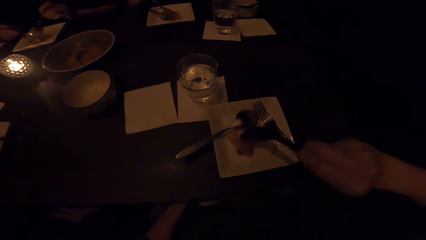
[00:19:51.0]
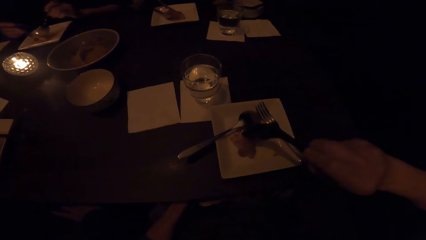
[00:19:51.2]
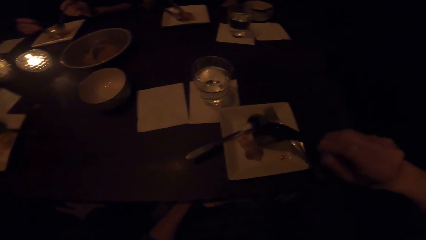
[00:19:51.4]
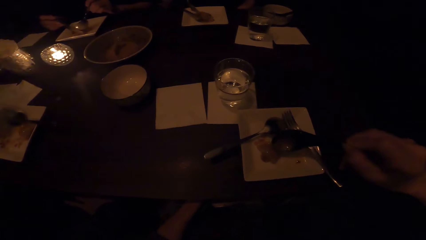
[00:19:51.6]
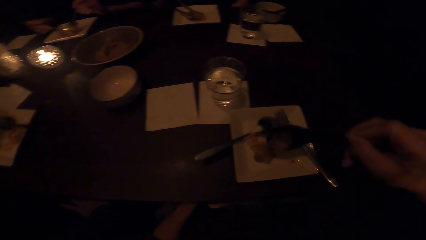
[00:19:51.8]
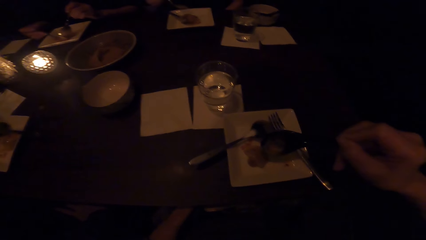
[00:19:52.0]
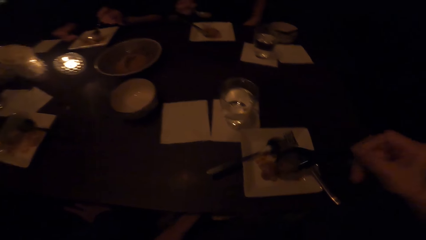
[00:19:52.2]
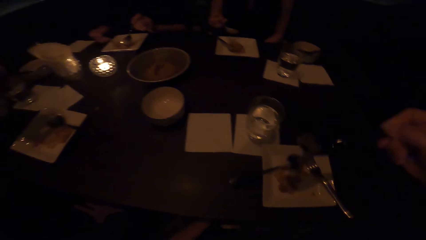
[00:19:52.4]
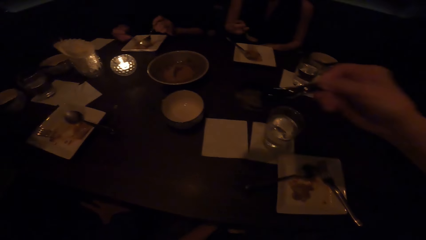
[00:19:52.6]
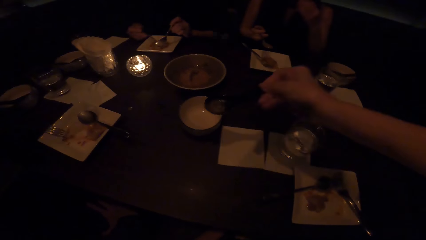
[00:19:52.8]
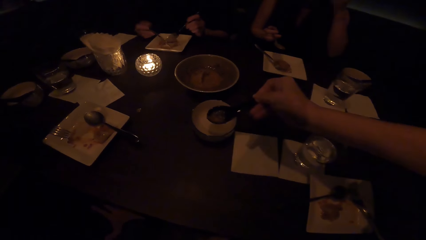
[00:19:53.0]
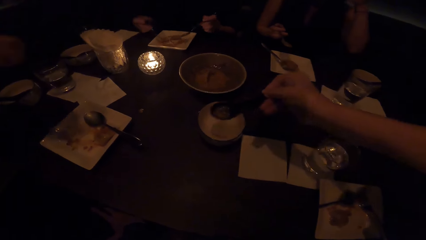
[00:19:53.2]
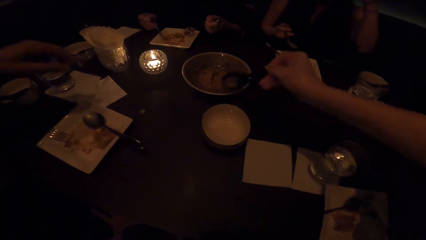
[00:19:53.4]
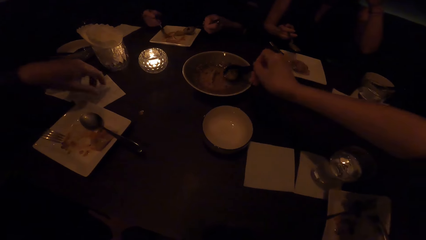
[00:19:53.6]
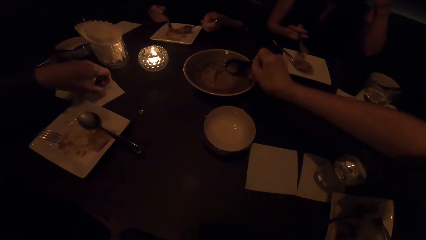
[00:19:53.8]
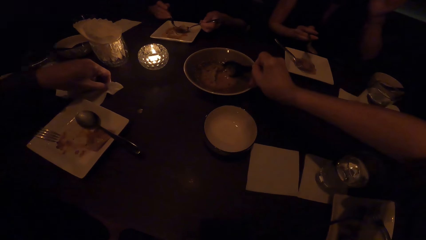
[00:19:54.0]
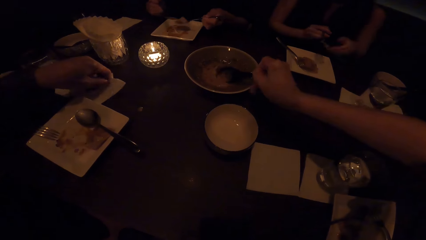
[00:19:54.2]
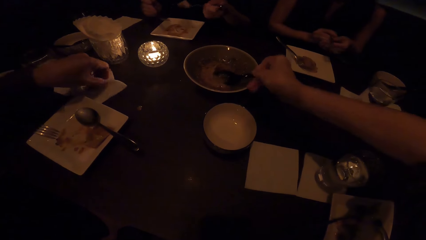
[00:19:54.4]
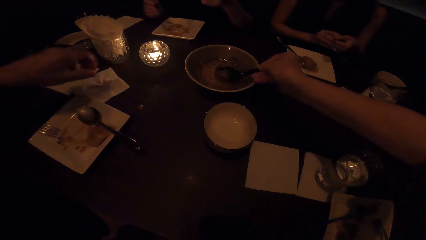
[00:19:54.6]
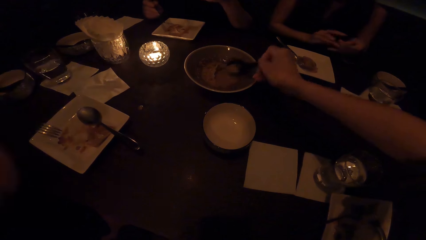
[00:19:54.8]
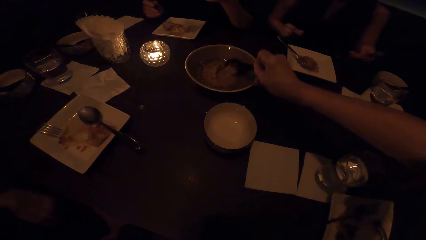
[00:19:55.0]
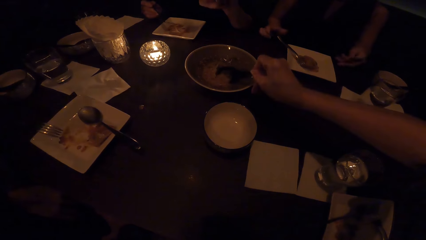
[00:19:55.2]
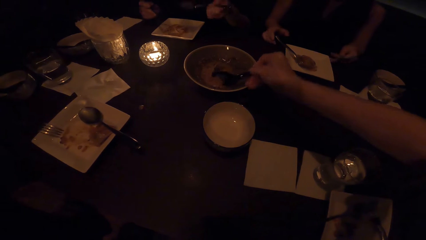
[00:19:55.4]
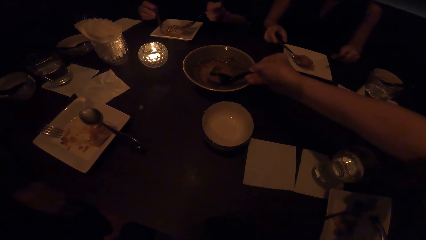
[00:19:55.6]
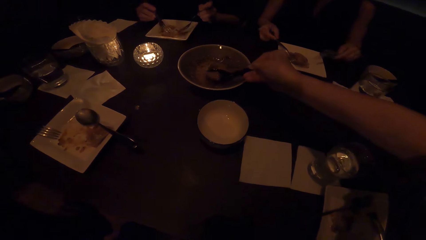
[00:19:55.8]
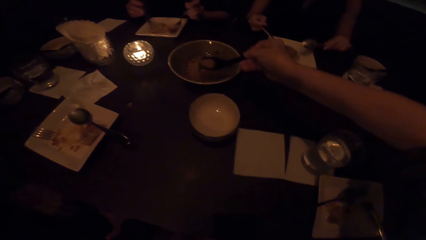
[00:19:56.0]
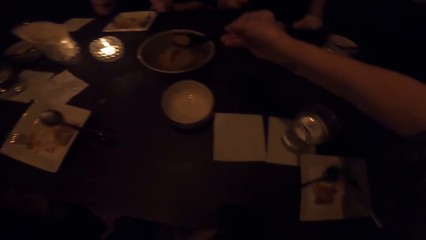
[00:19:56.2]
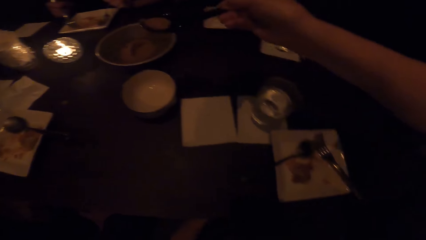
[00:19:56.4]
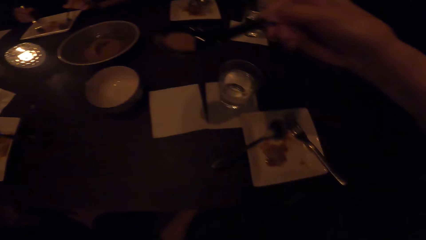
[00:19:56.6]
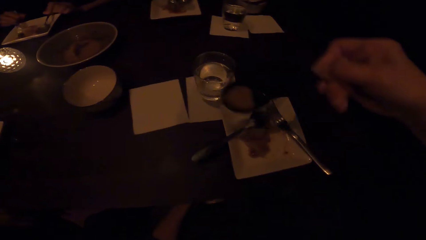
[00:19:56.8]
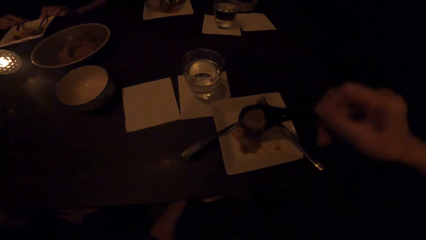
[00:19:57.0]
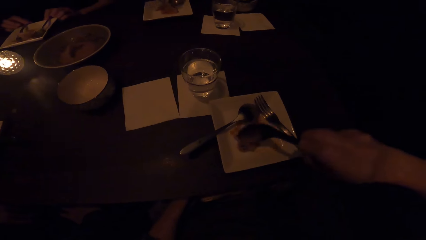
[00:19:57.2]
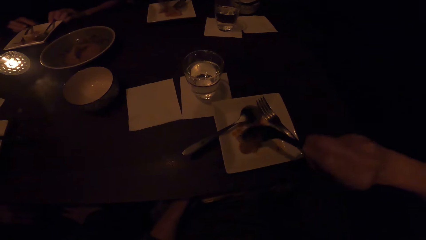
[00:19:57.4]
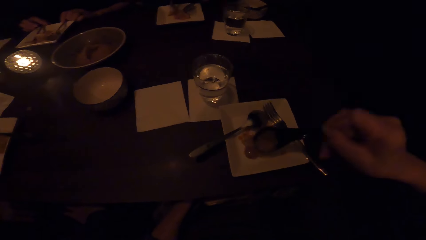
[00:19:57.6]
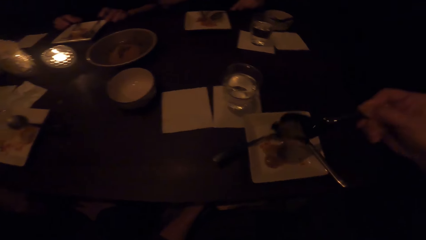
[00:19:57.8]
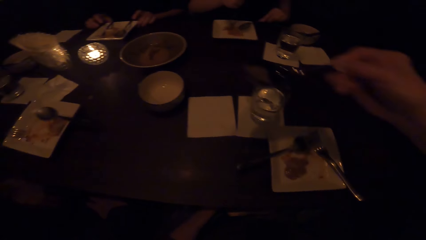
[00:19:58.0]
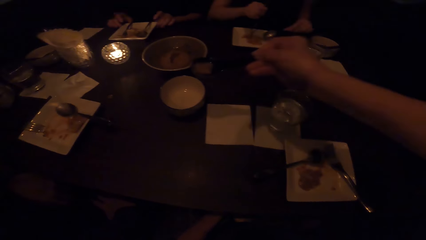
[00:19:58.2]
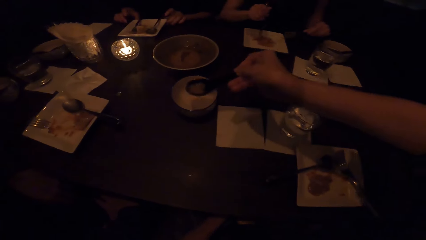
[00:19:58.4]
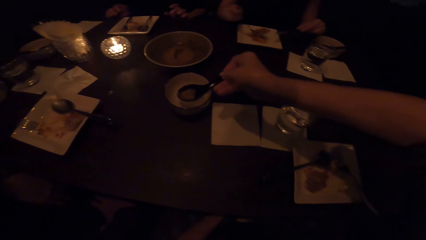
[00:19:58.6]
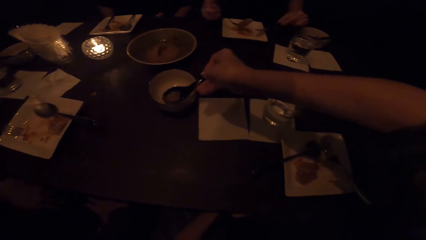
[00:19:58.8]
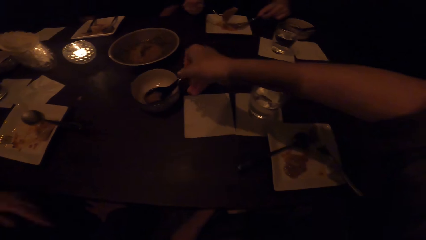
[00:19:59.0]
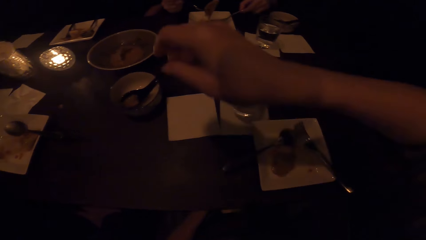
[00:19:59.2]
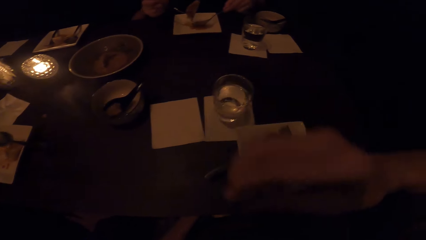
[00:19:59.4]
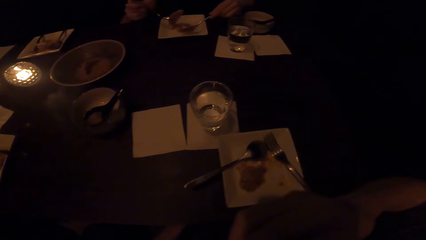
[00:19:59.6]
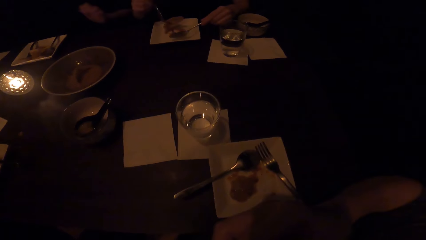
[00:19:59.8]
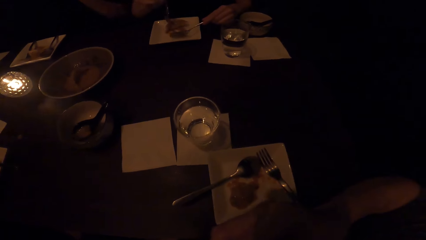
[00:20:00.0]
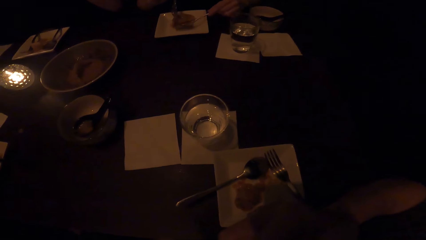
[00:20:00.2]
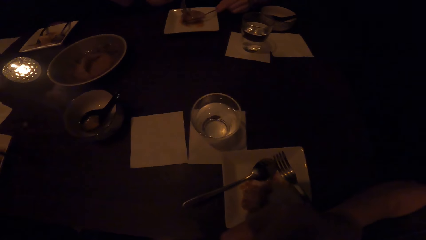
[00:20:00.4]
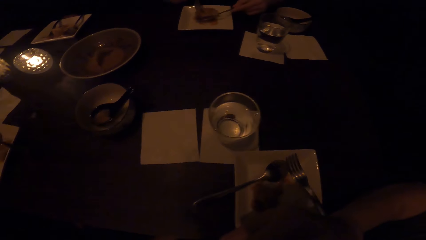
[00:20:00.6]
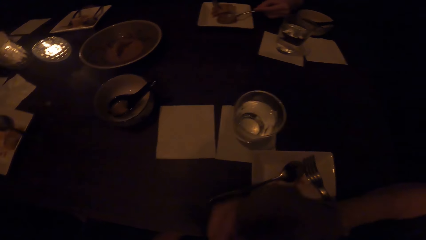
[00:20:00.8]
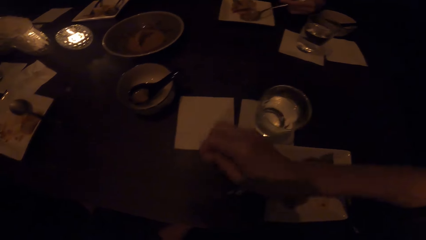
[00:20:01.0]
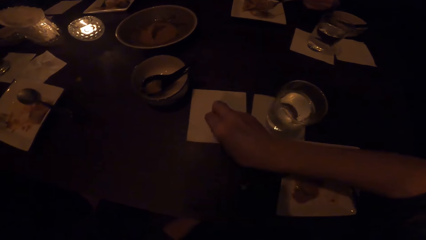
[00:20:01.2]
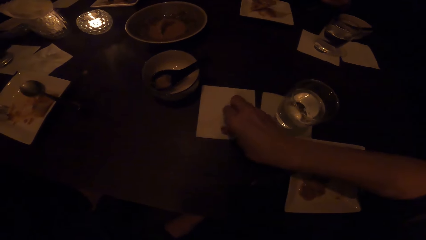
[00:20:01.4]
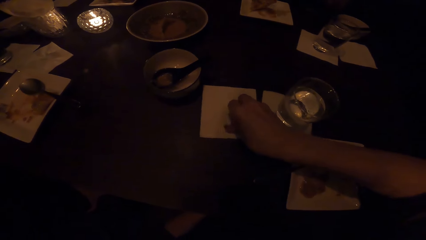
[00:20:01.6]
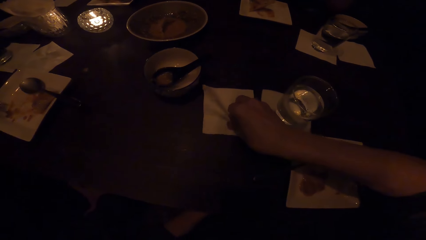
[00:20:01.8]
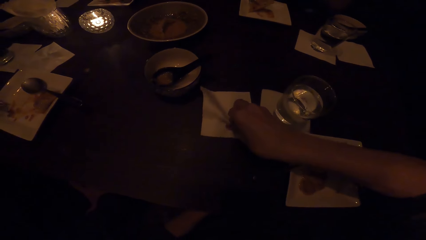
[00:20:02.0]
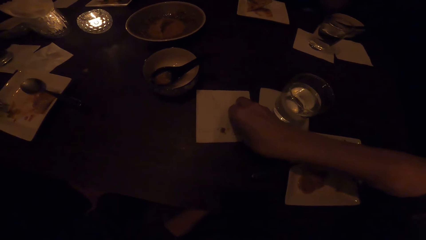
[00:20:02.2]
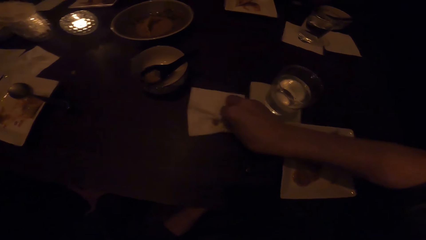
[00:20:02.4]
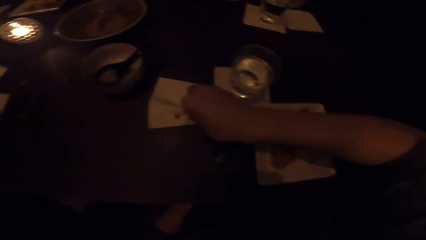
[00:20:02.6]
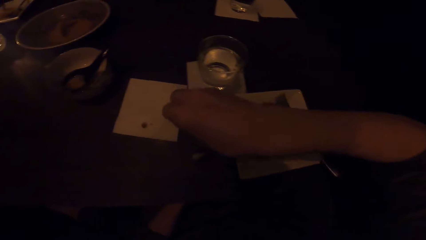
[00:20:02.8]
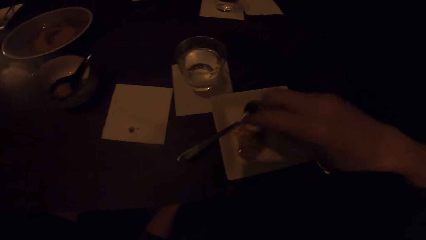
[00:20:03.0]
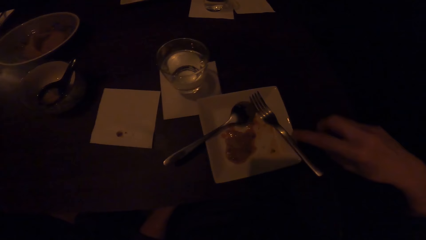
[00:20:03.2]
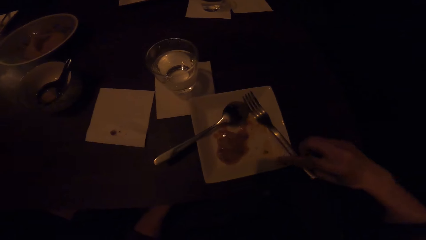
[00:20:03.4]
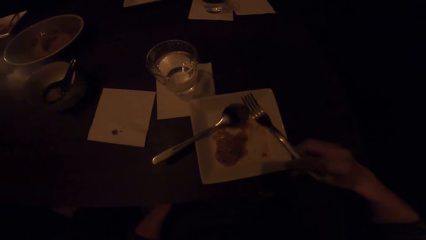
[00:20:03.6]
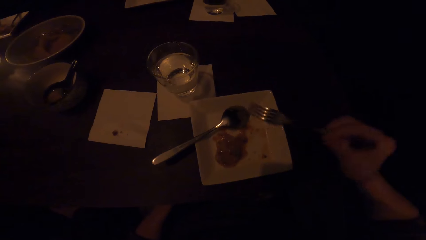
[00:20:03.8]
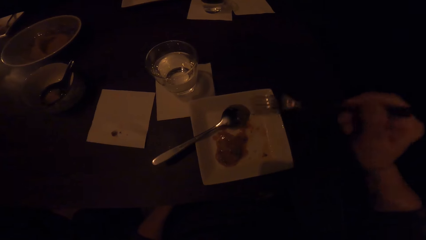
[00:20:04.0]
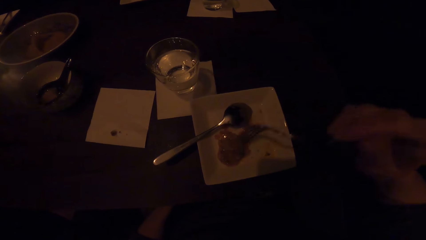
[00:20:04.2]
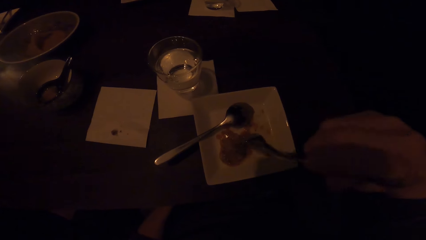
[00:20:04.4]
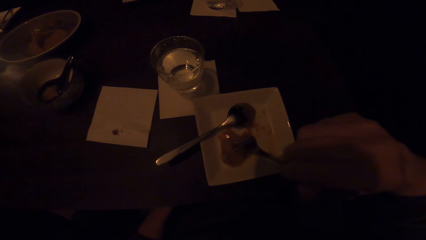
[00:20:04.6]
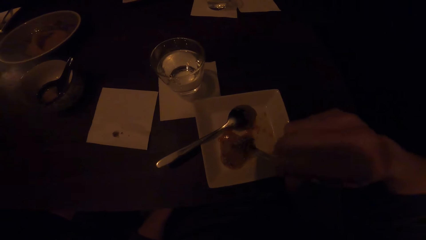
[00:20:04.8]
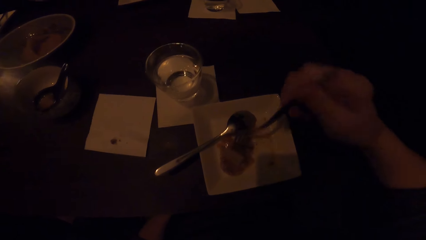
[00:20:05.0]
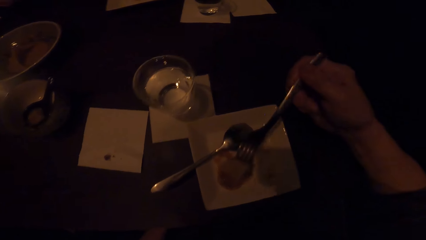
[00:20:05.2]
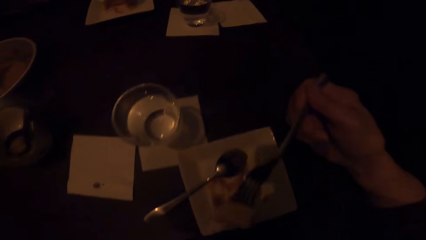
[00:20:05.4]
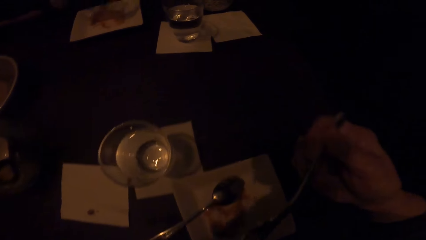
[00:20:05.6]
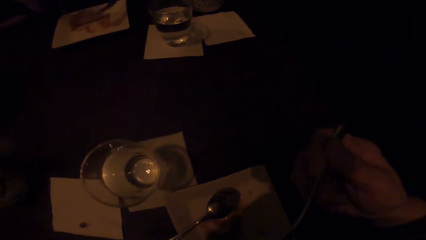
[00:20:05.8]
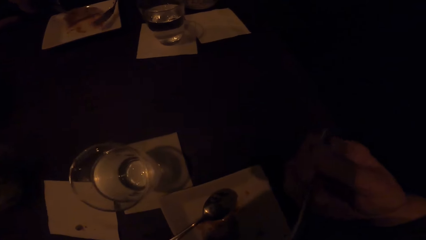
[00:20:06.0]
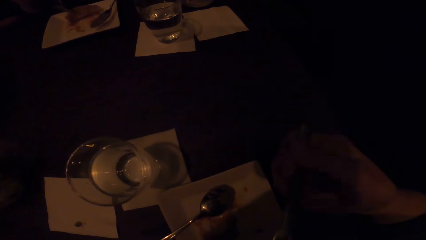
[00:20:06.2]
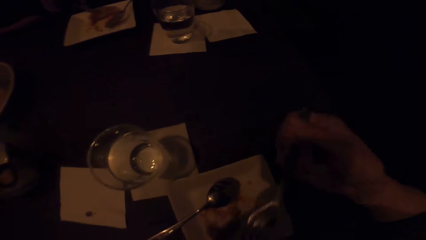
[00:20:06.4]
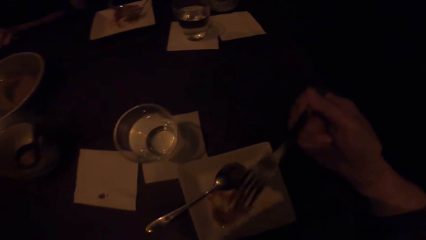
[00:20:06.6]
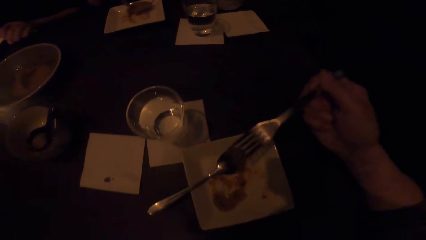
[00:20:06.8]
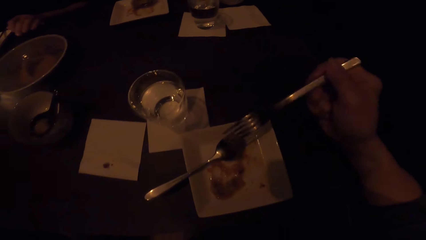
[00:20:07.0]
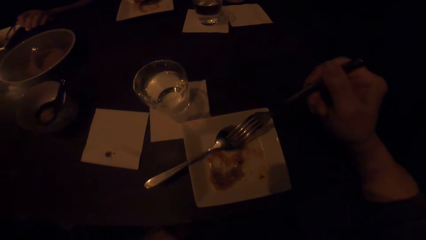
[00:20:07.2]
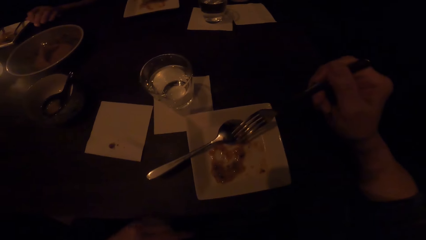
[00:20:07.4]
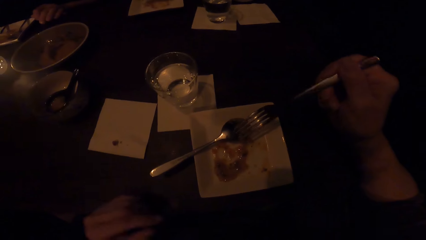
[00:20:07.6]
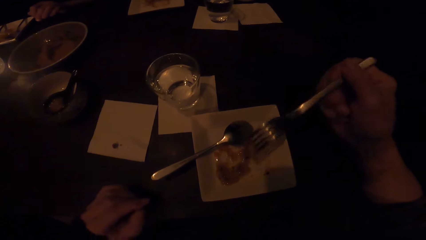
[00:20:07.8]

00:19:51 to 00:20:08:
The camera wearer places the serving spoon down. She wipes her right hand with the serviette on the table. She eats the food with the fork.
